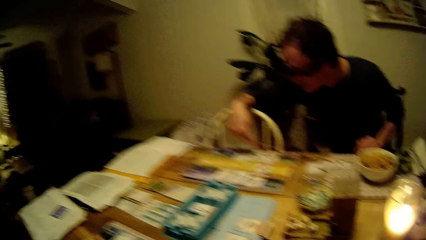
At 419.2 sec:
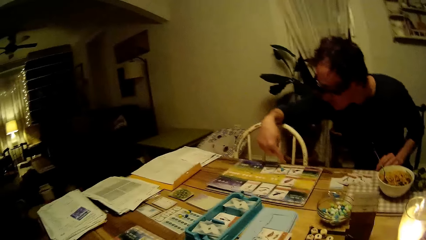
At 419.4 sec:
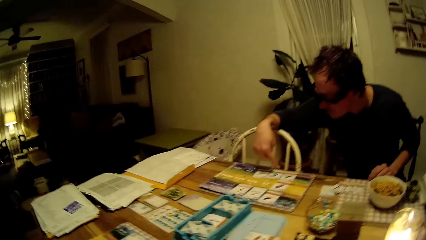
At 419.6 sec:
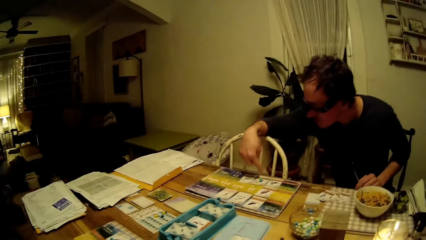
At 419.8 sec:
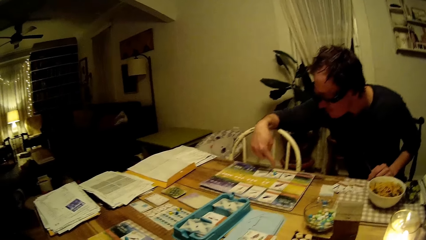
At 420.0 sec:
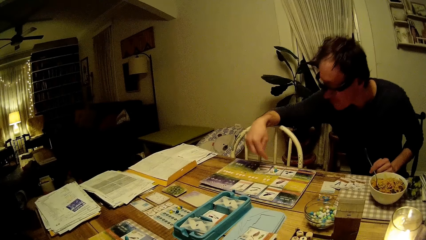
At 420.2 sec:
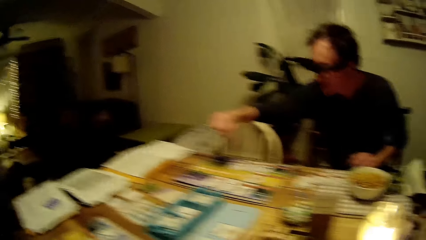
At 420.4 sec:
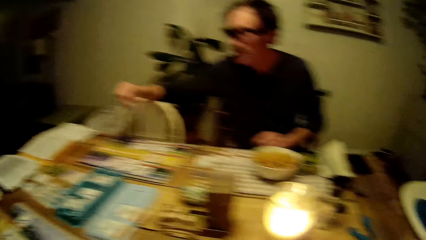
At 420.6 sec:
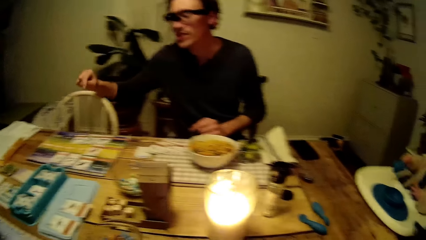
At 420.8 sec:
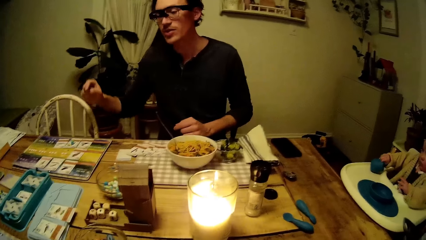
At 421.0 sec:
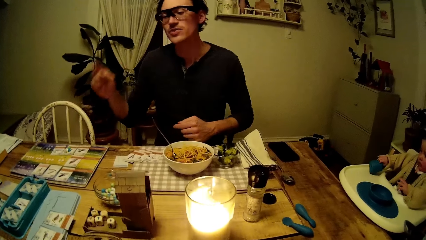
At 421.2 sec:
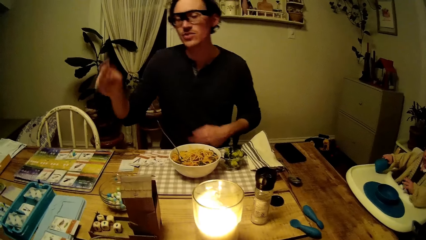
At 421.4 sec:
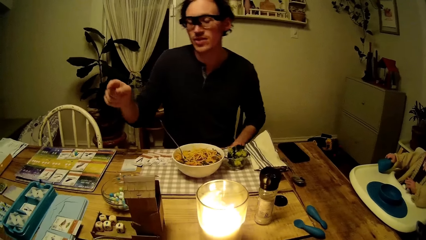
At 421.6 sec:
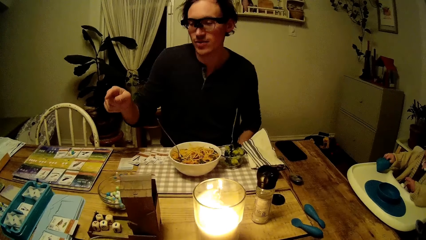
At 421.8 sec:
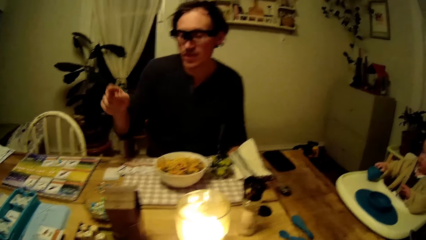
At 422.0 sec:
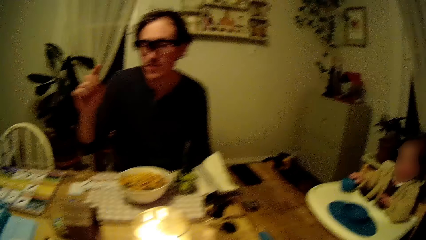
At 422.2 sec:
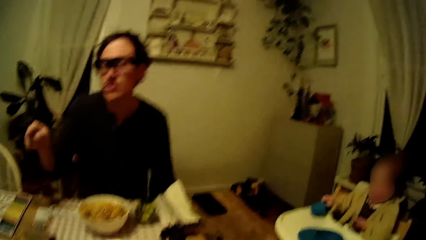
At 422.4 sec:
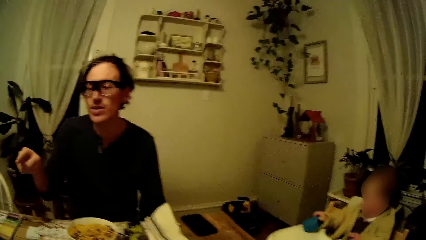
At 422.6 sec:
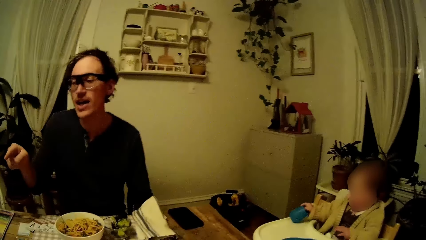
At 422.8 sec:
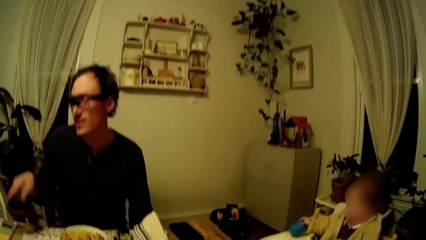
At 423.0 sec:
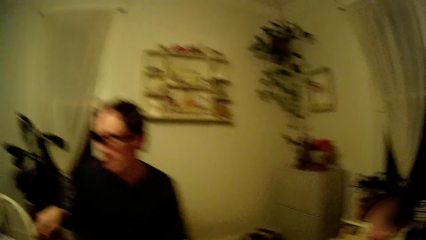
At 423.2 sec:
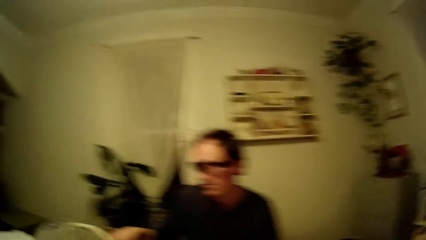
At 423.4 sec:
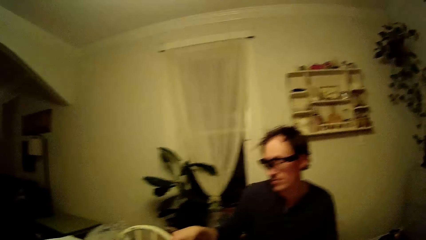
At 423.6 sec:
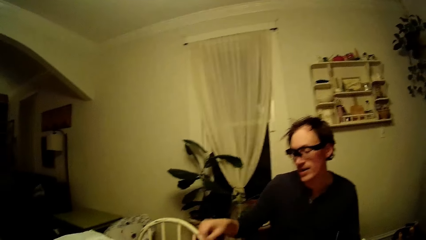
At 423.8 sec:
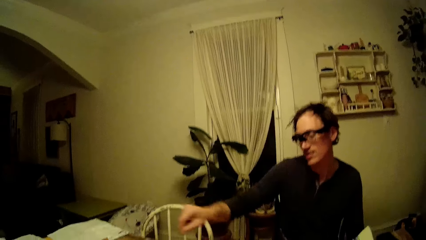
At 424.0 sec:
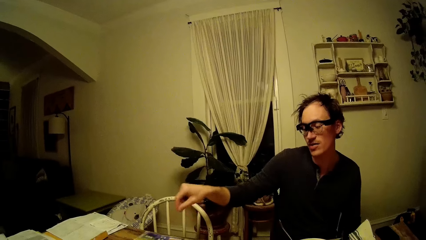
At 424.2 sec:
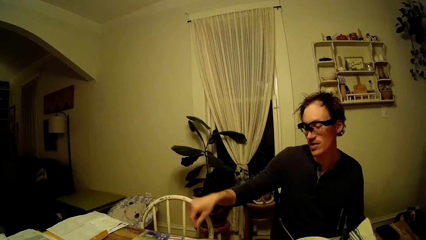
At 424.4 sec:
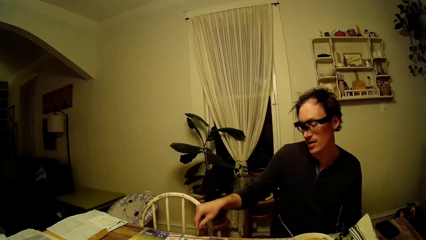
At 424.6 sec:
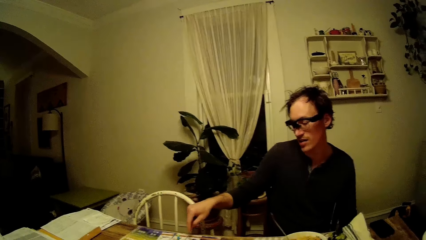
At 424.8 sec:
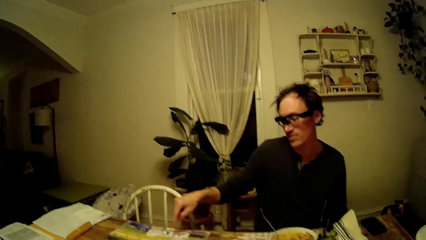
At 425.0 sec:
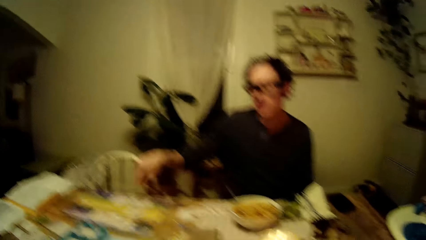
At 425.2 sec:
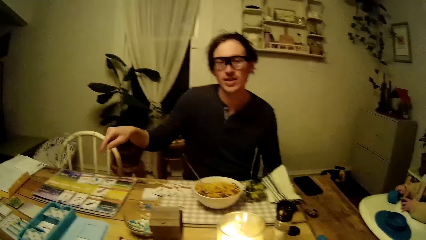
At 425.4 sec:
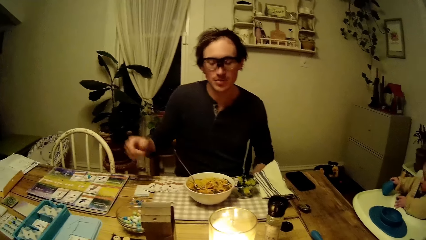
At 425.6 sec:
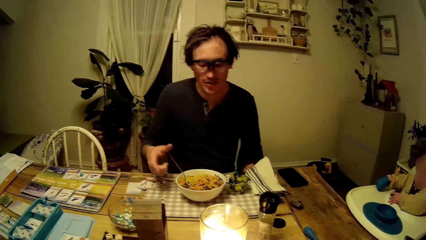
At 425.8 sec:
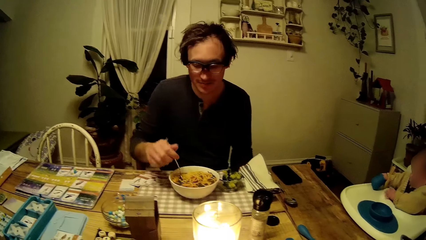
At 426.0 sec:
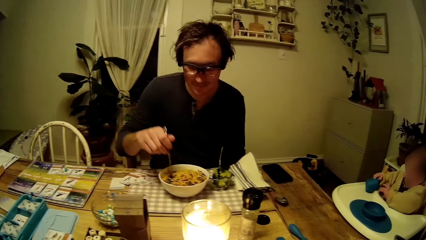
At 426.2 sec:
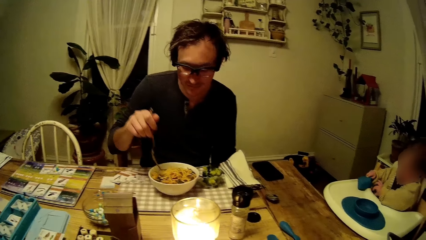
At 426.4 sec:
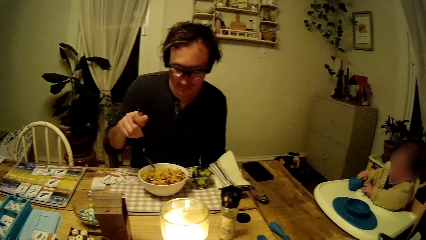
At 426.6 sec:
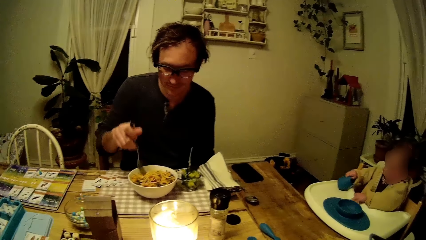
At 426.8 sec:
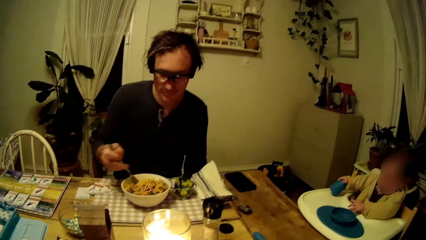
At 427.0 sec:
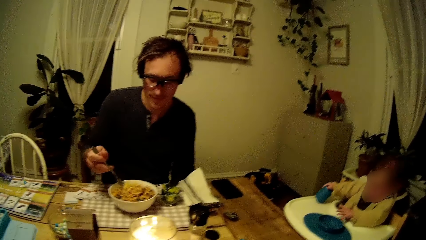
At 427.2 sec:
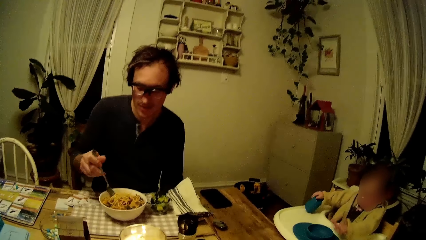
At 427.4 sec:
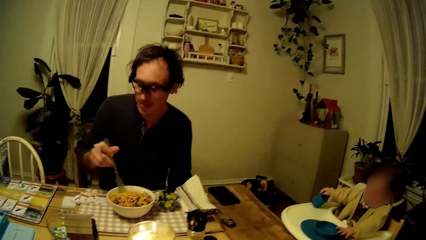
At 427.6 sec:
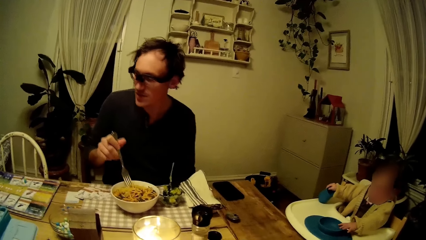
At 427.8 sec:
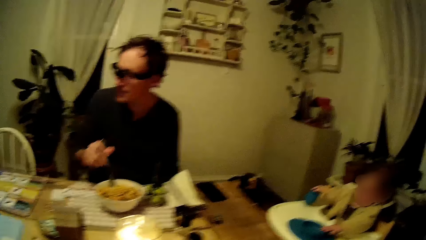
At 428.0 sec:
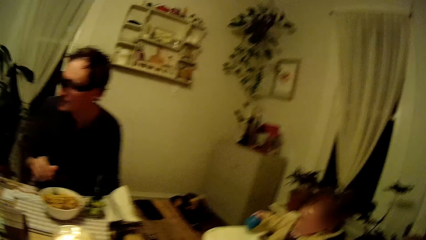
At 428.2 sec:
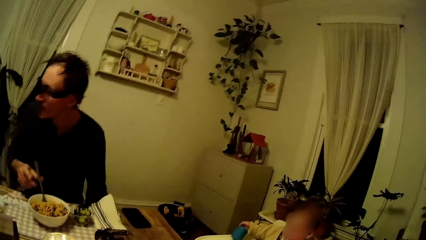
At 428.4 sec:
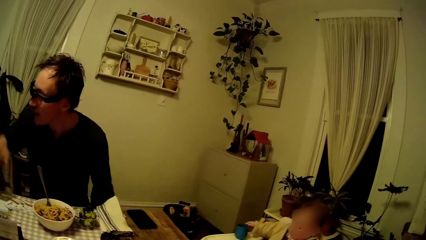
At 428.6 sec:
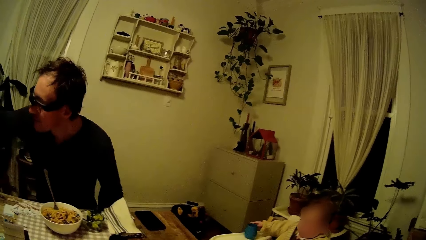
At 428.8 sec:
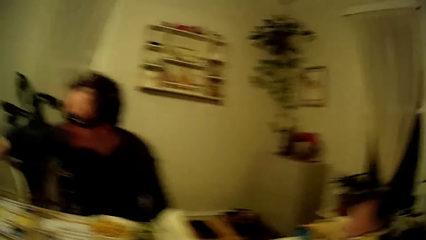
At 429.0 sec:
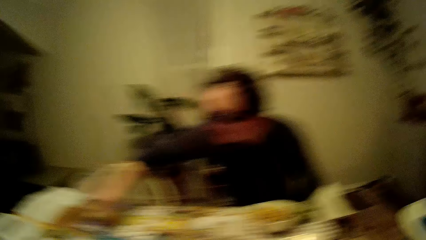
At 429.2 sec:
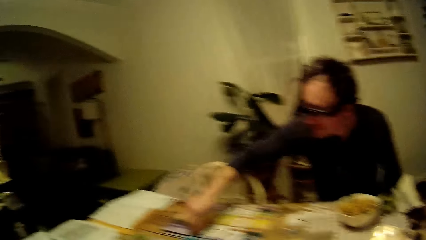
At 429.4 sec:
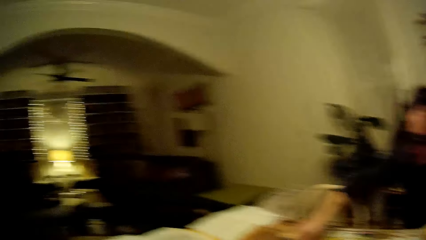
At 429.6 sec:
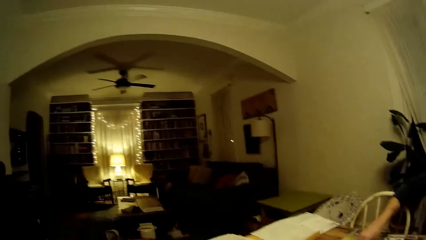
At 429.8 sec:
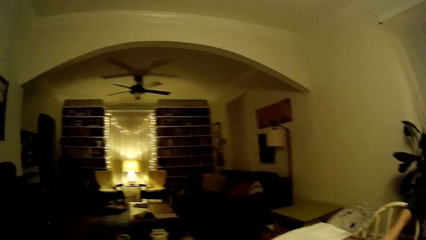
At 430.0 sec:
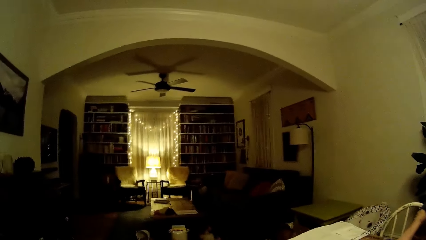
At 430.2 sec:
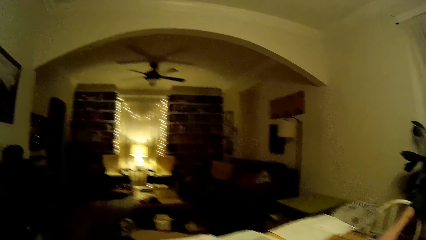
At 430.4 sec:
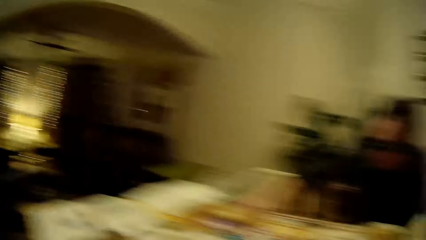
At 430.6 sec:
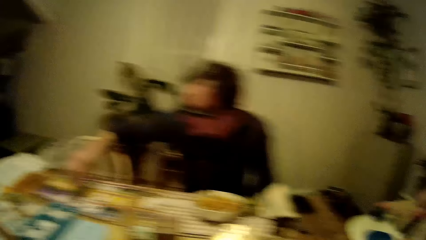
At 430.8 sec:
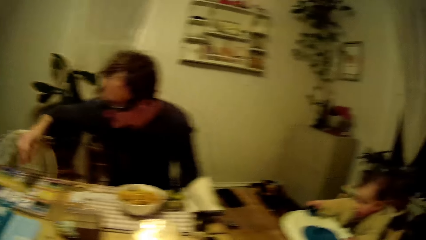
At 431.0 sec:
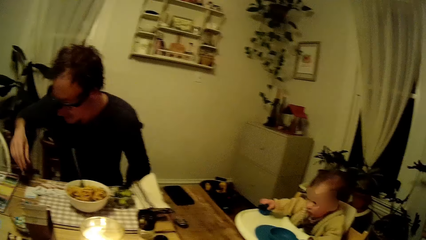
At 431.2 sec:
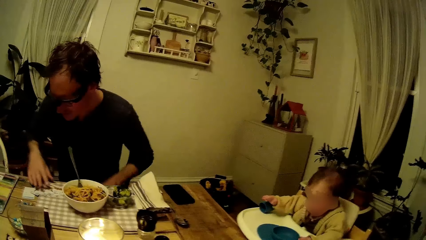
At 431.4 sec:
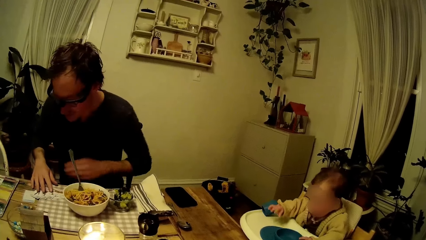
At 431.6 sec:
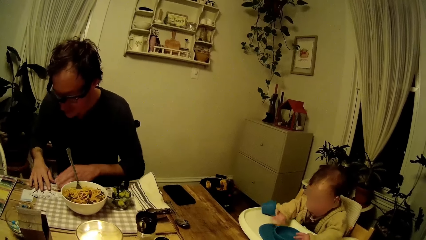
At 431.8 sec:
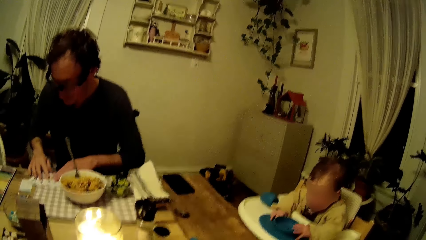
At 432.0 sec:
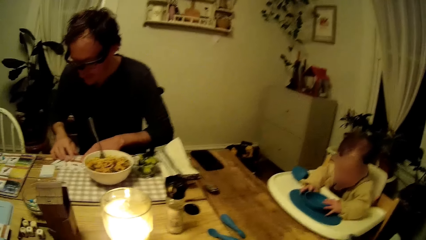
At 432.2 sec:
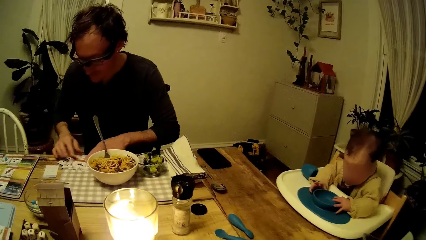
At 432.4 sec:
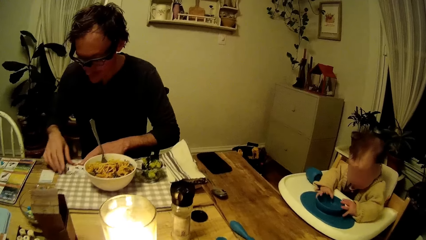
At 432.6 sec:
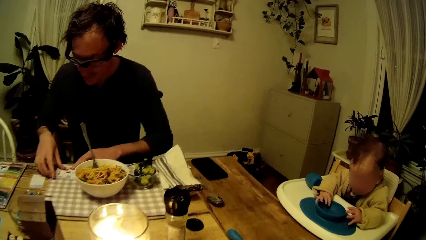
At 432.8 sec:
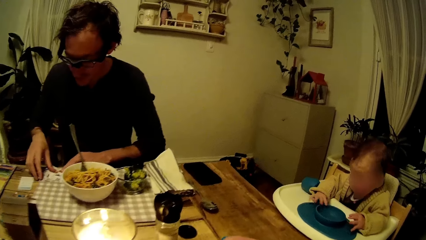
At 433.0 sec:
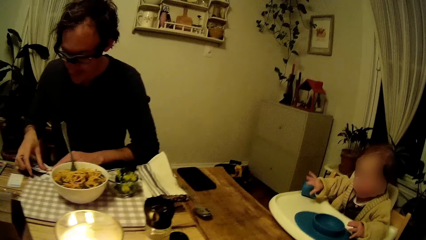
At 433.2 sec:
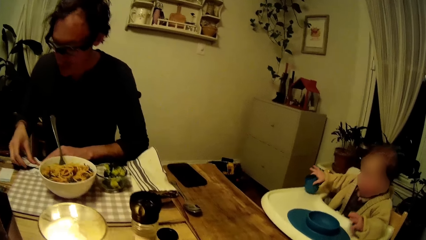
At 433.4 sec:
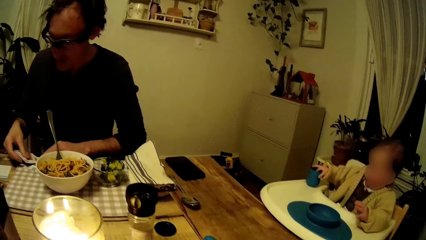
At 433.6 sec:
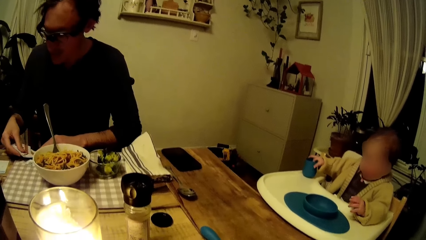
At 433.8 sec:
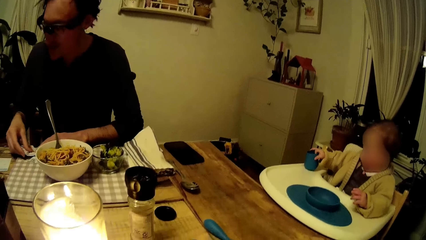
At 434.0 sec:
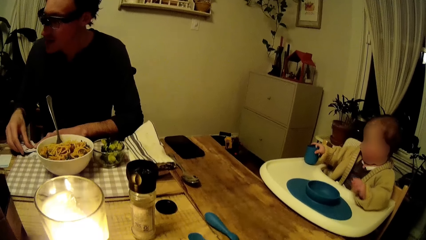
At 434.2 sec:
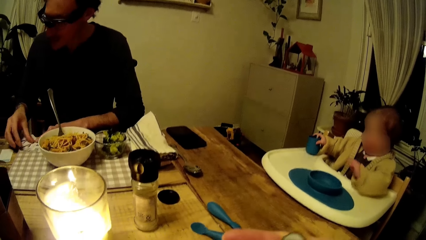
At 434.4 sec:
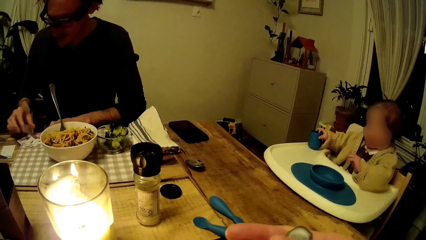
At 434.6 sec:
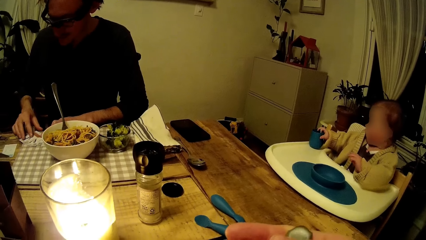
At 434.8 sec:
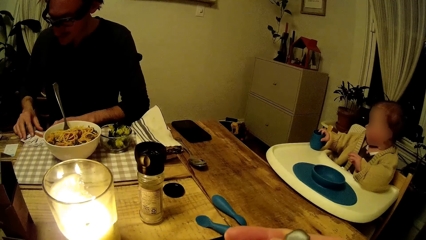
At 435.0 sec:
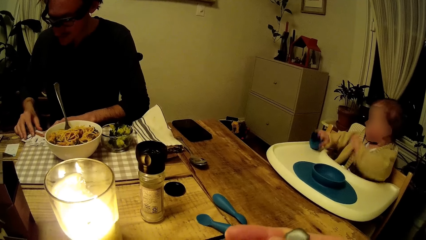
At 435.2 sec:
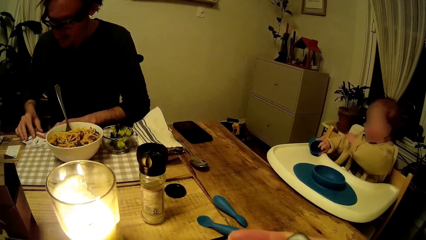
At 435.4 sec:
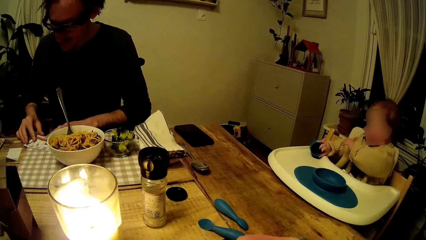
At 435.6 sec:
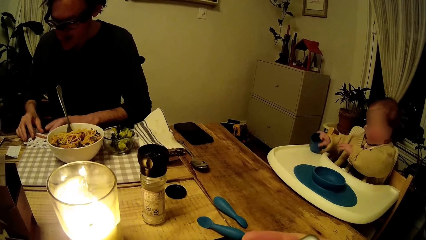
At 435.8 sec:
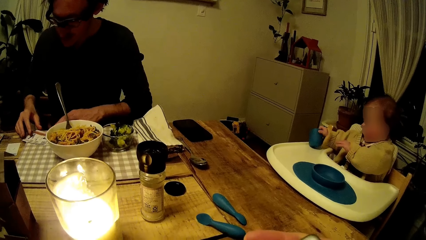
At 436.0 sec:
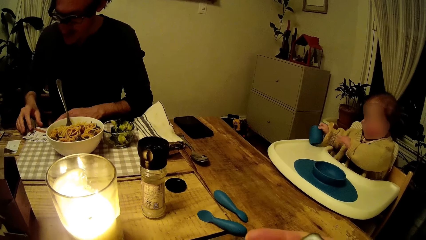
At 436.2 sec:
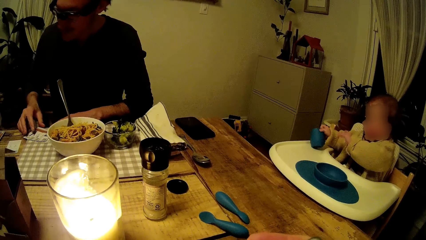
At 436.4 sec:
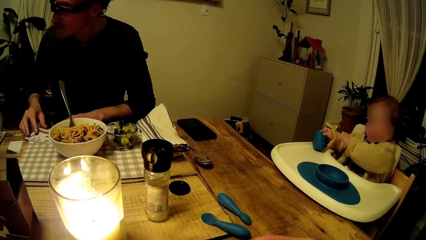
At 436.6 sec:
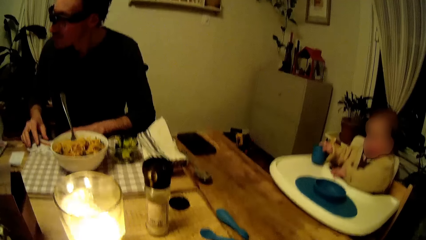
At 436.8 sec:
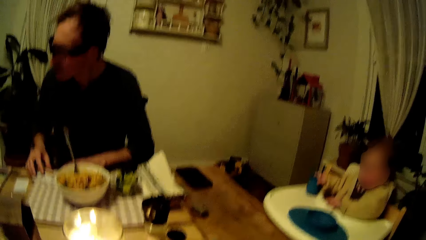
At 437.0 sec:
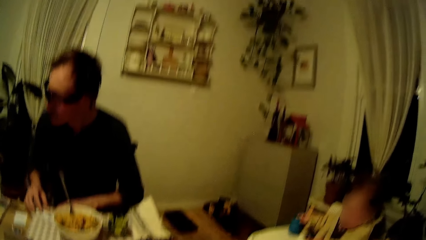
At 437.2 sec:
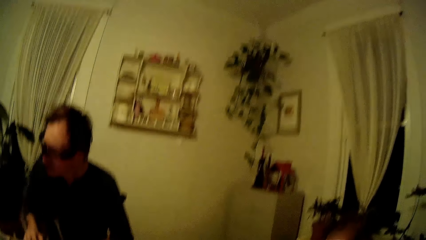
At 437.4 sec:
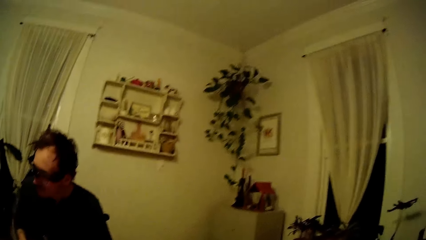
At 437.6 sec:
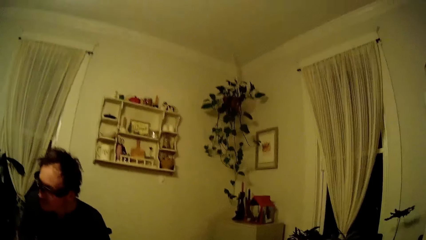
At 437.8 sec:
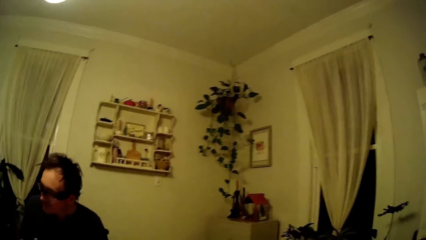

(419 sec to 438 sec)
A man converses with the camera wearer. The man holds a spoon on the plate. The man picks up the fork in the plate on the table with his right hand, and drops the fork in his right hand in the plate on the table. The camera wearer looks around. The man touches the game board on the table with his right hand. A baby touches a blue plate on the baby chair with both hands. The man touches the cards on the table with both hands. The man raises two cards on the table with his right hand. The baby plays with the blue ball on the baby chair. The man drops the cards in his right hand on the table.
